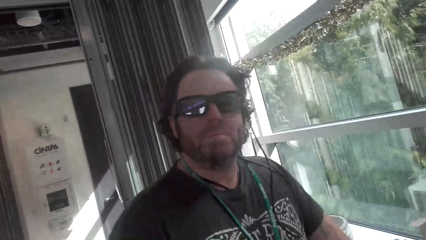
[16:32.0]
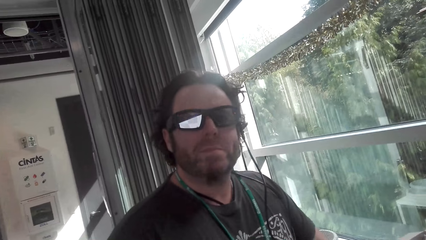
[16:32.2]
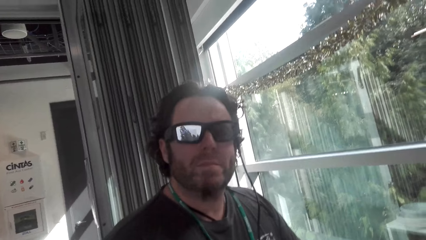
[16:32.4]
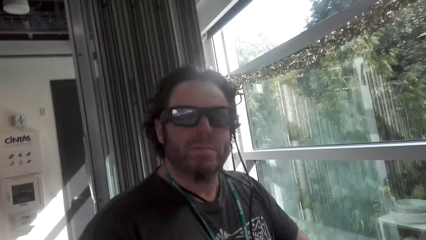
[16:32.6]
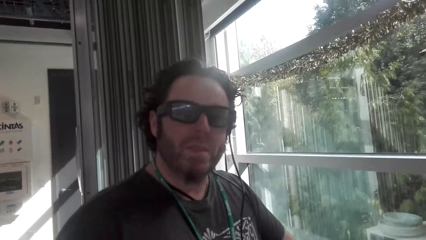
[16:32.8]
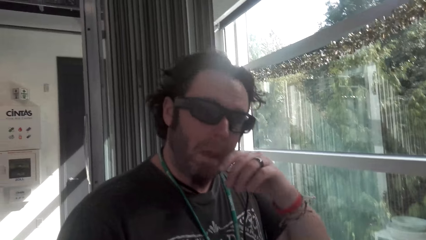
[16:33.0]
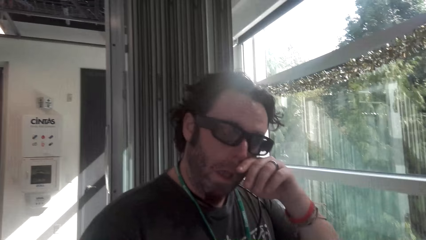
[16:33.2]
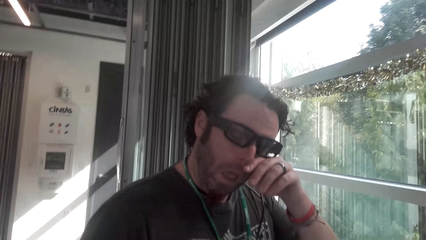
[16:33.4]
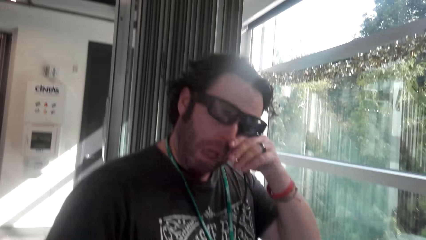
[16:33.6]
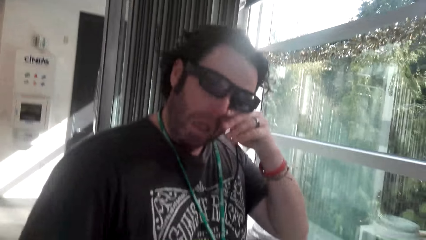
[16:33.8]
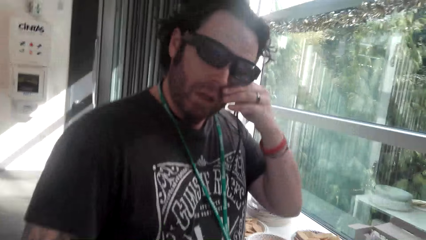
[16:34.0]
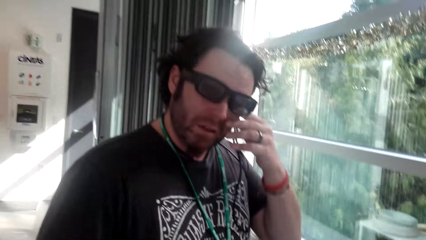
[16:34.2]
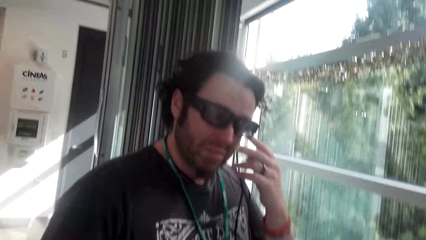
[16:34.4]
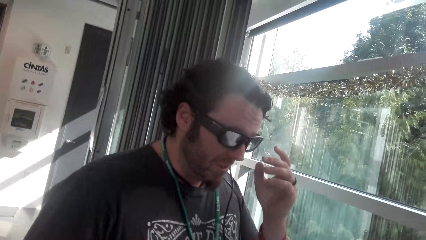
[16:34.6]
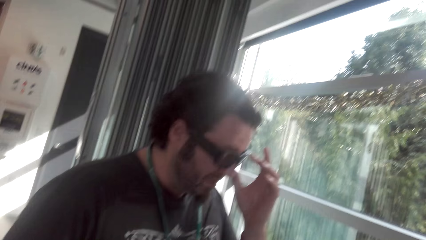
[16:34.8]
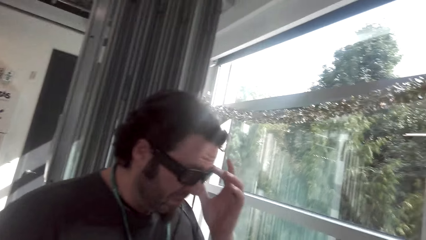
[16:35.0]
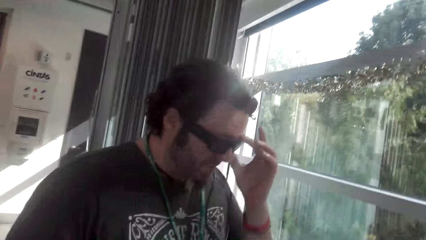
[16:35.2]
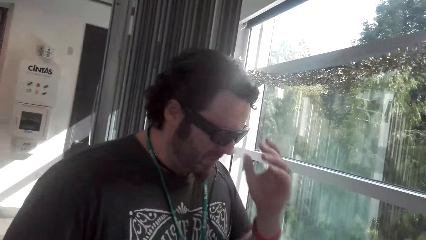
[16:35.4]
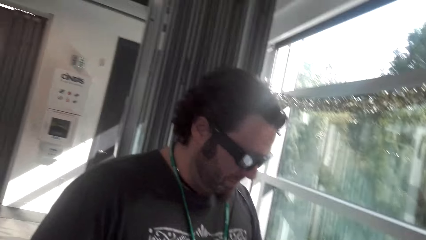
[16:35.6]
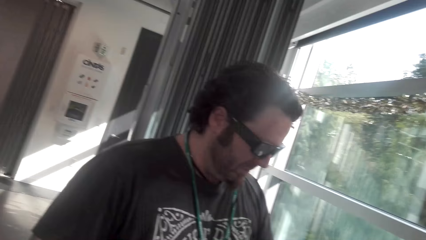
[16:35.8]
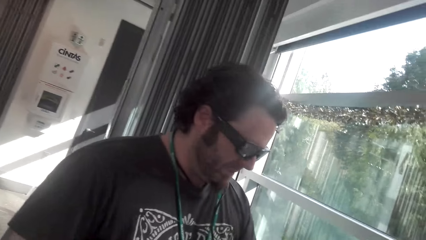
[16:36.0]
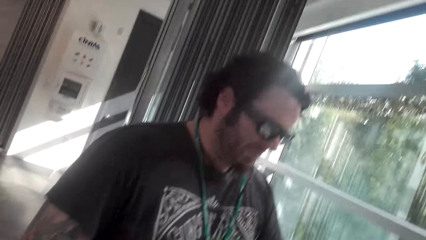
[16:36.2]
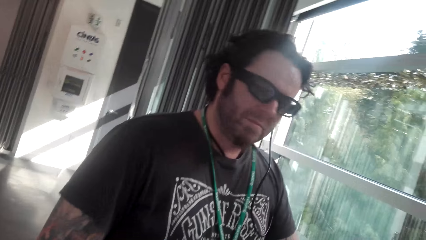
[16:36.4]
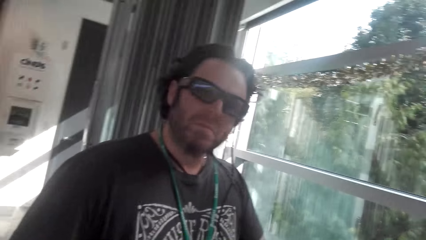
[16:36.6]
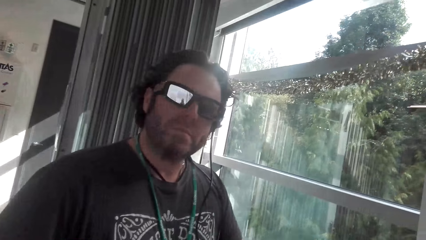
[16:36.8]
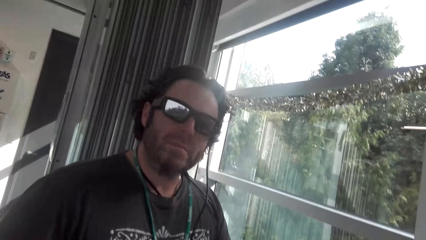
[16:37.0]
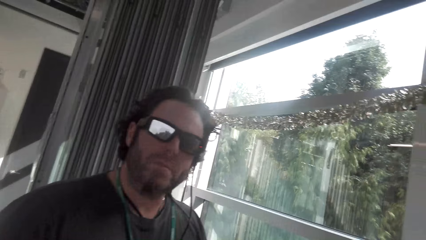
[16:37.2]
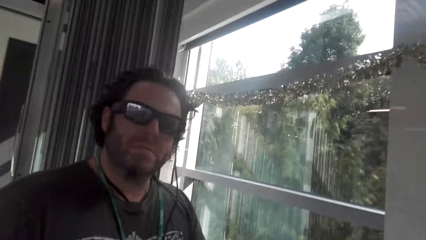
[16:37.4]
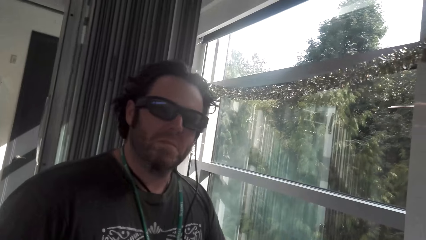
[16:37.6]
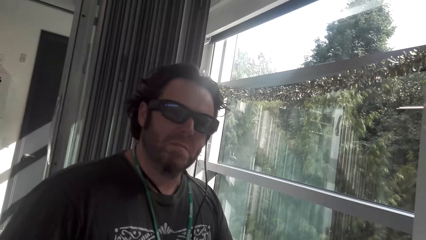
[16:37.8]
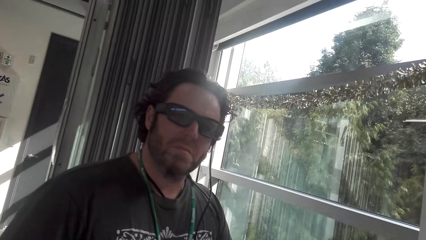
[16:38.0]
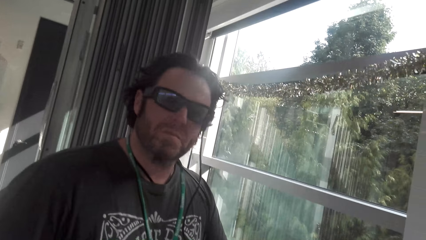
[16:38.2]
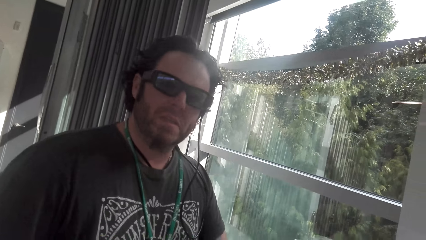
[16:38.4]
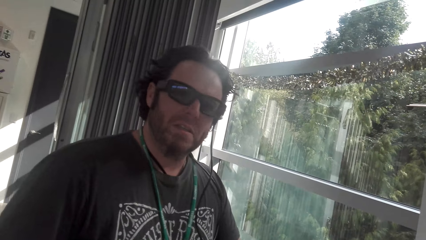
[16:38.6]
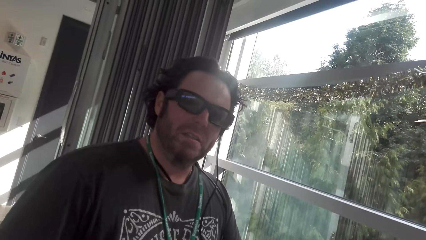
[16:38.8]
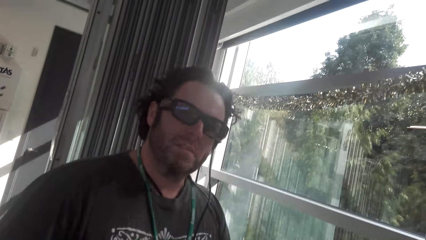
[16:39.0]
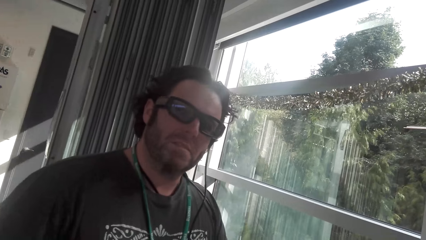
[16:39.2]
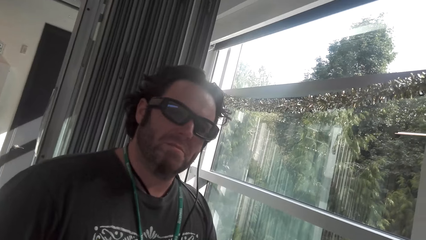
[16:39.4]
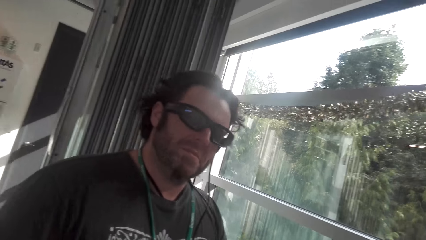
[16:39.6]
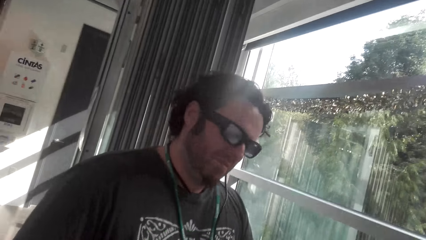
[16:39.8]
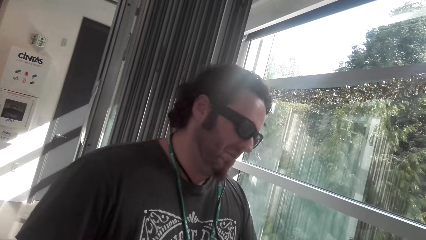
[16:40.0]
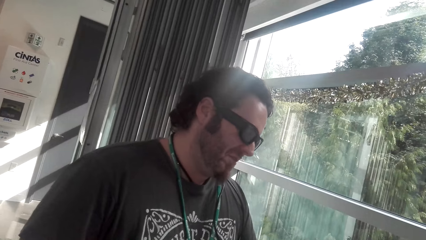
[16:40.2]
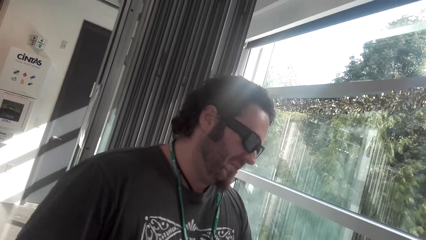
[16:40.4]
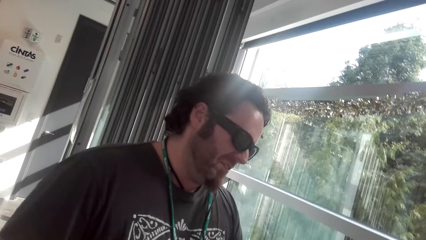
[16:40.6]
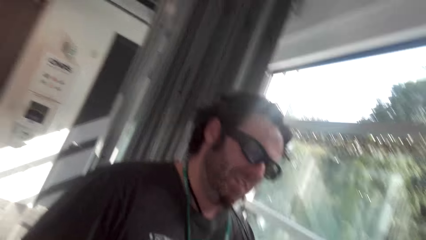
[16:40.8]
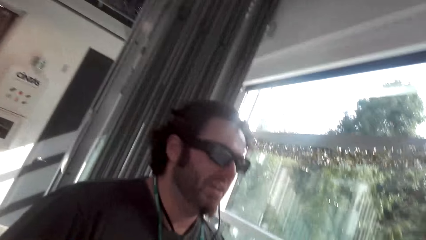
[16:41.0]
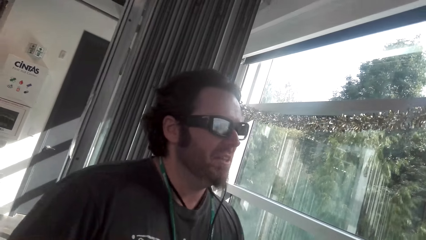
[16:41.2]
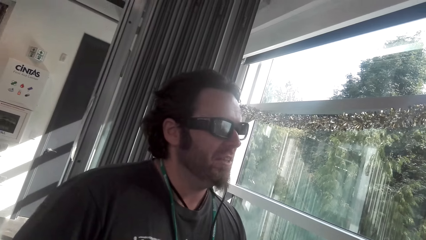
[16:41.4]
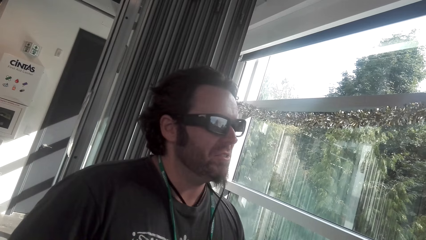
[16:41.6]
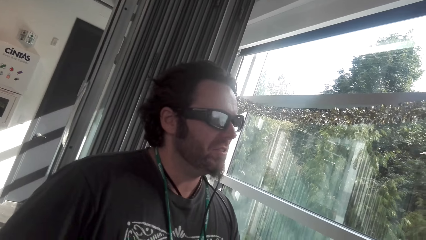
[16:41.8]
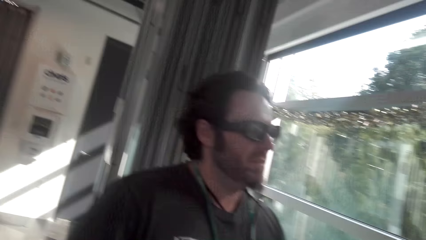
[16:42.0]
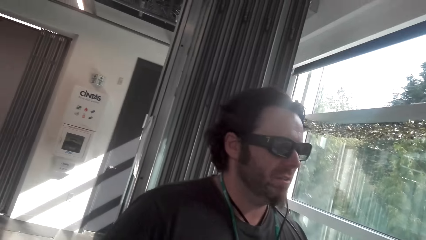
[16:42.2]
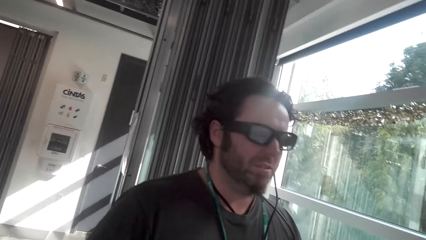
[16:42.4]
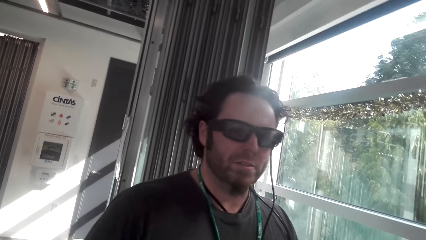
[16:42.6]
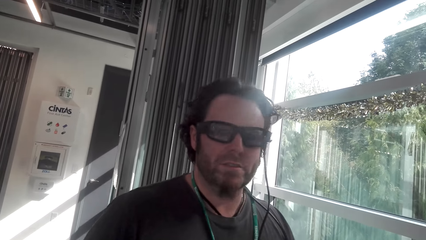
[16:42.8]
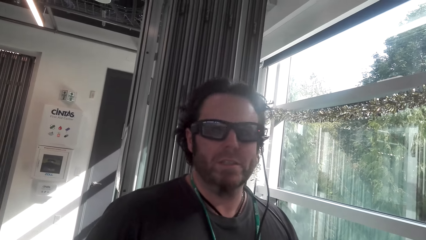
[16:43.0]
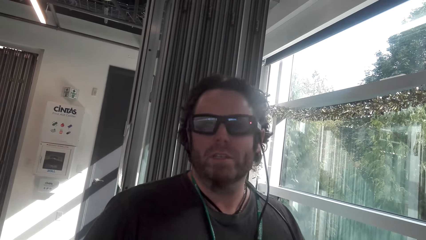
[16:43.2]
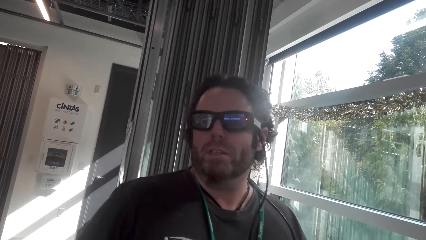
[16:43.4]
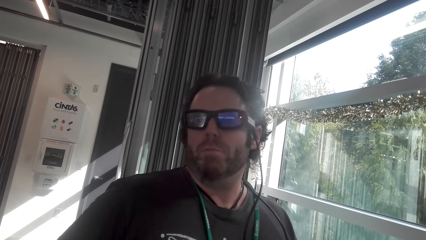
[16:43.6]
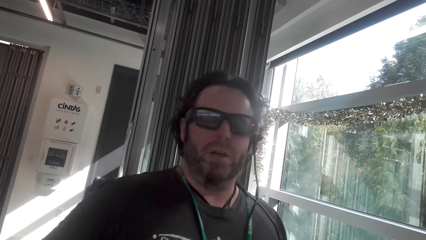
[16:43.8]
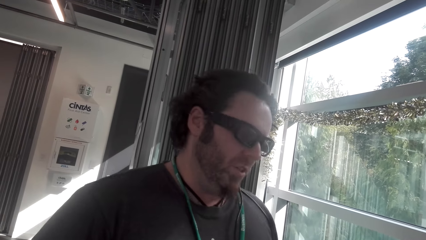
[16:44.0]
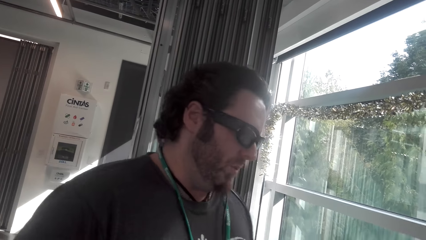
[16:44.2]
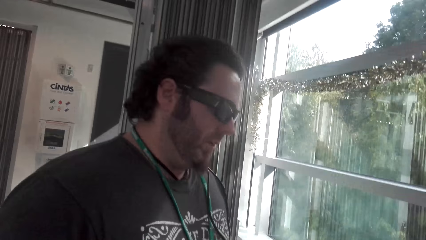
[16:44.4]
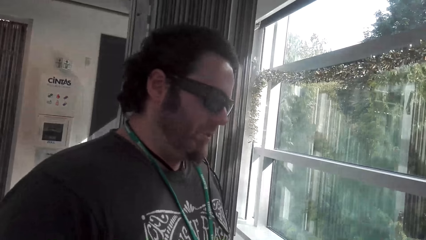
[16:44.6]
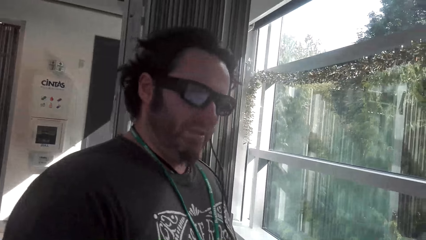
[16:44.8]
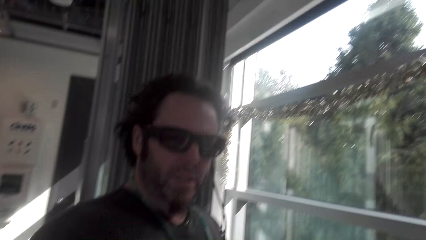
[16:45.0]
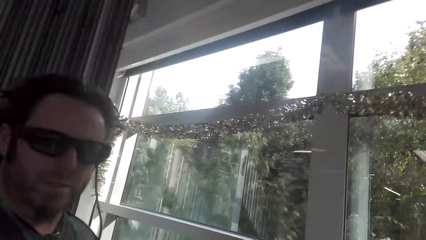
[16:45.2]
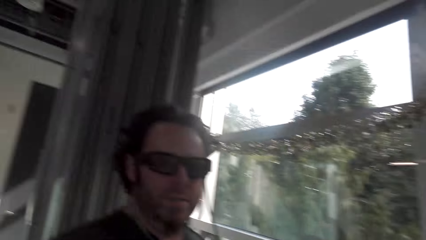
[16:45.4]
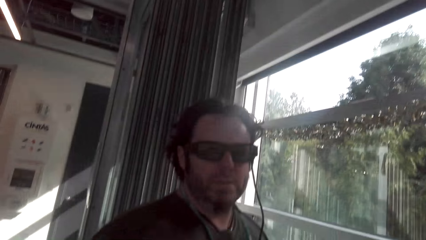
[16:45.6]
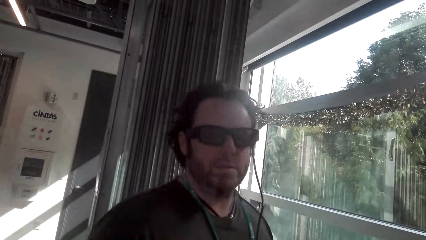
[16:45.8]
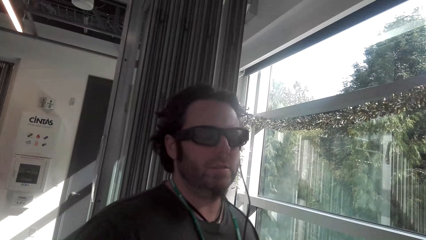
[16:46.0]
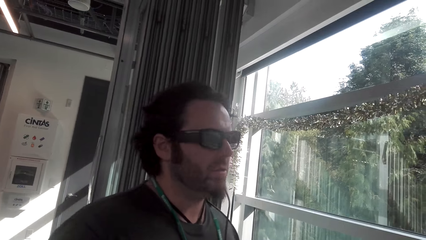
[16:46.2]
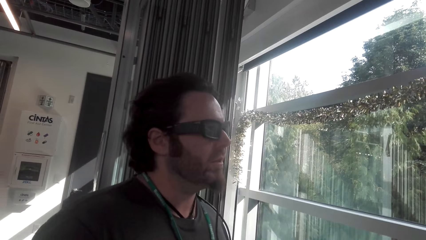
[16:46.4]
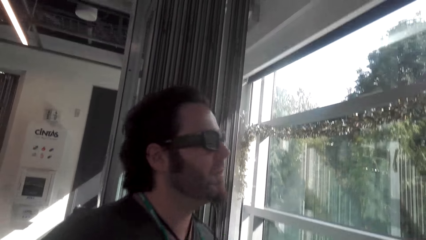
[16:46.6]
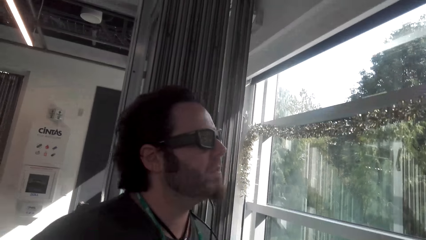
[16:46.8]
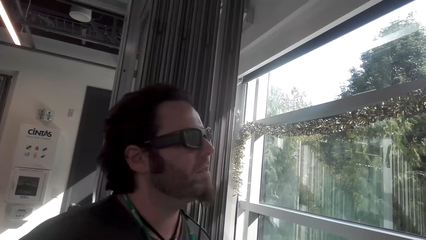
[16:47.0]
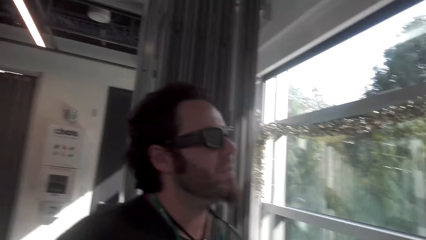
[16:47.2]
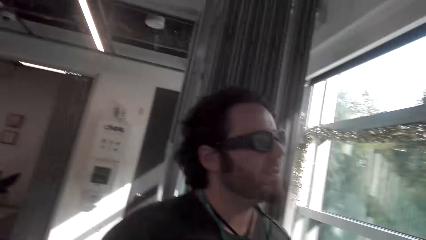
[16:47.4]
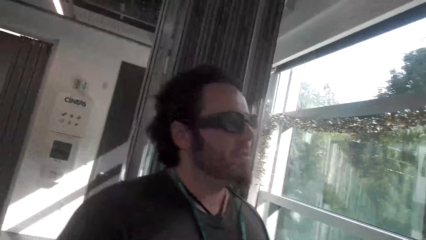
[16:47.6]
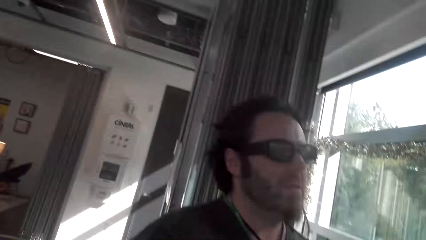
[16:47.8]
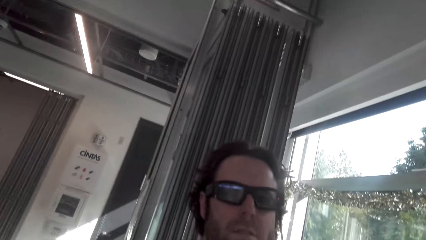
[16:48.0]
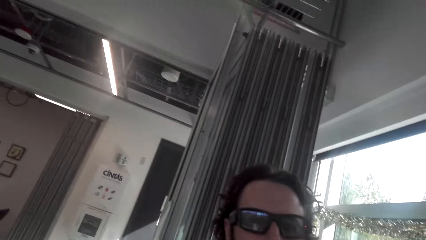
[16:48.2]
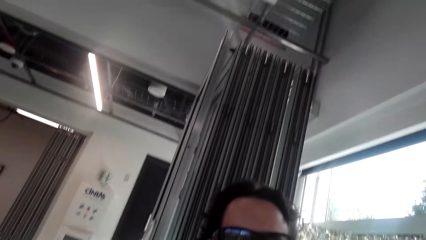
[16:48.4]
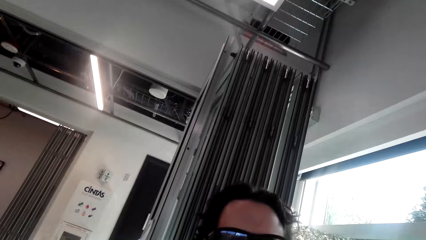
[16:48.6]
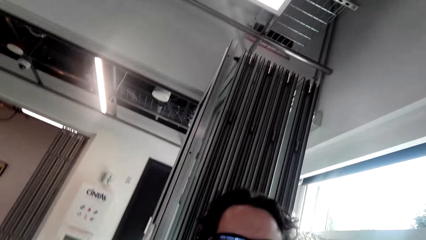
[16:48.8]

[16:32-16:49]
The camera wearer touches his face. A man touches his face. The man touches the glasses. The camera wearer converses with the man. The man converses with the camera wearer. The camera wearer looks at the man. He converses with the man.
